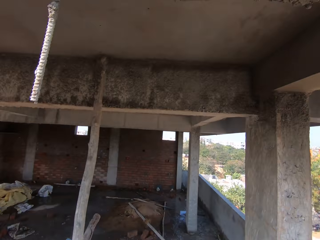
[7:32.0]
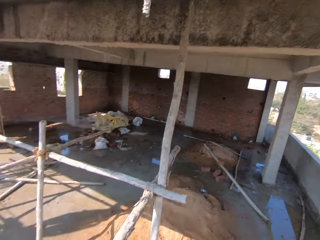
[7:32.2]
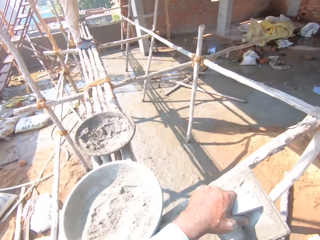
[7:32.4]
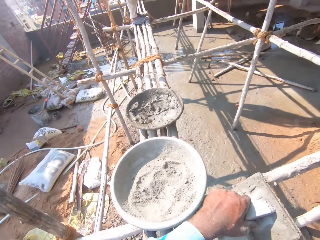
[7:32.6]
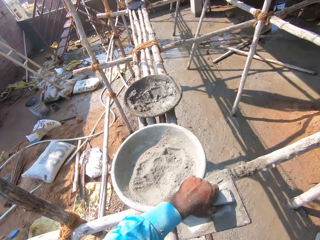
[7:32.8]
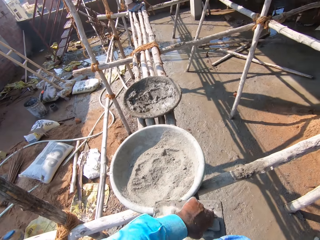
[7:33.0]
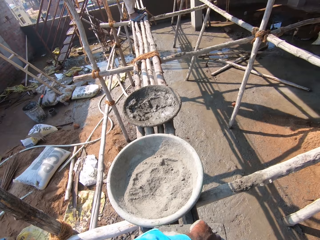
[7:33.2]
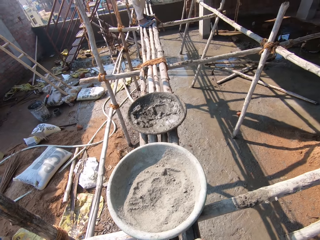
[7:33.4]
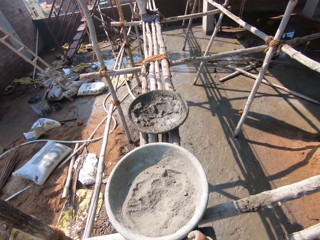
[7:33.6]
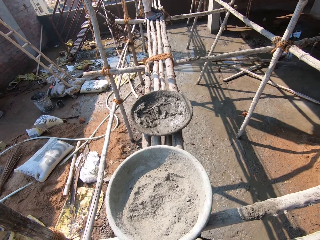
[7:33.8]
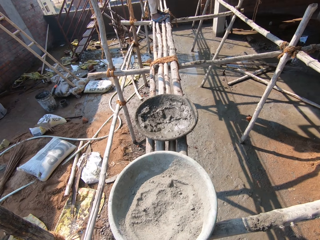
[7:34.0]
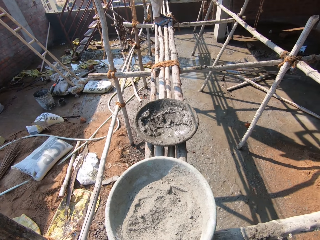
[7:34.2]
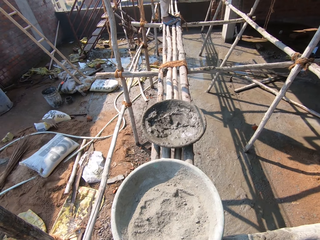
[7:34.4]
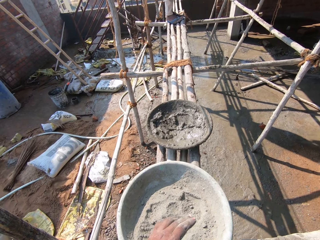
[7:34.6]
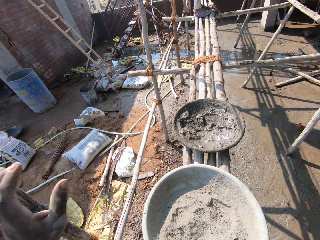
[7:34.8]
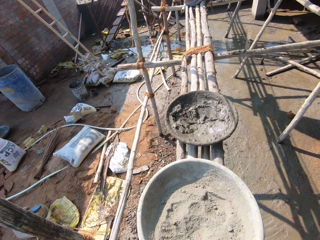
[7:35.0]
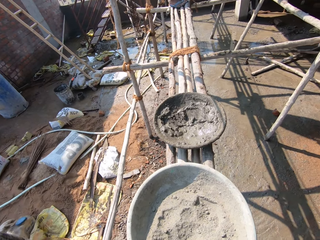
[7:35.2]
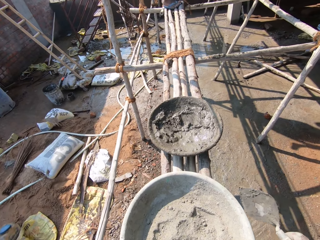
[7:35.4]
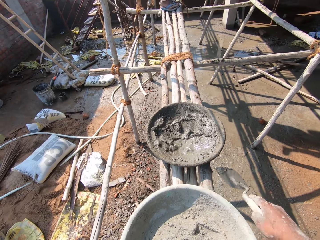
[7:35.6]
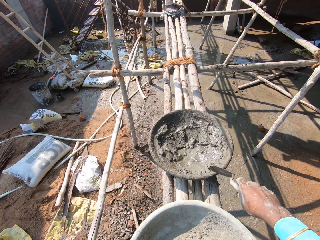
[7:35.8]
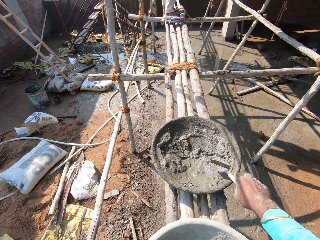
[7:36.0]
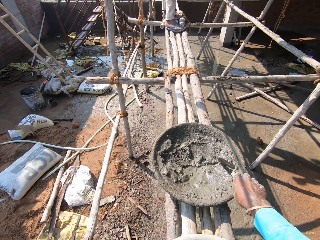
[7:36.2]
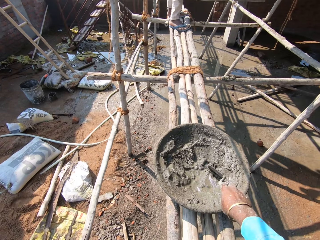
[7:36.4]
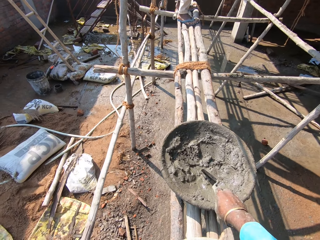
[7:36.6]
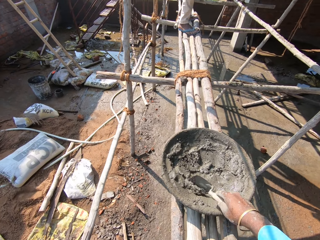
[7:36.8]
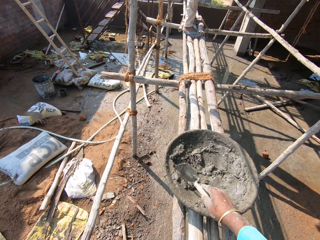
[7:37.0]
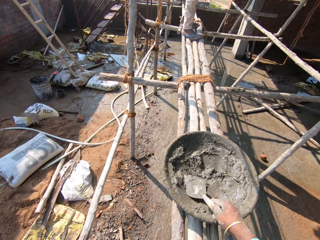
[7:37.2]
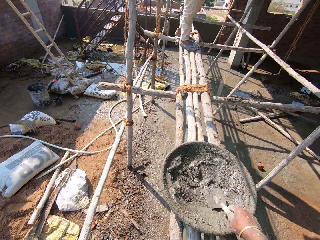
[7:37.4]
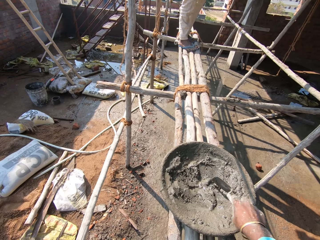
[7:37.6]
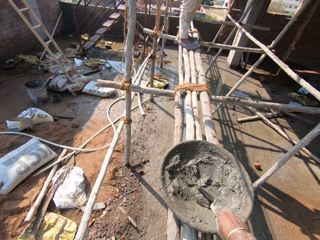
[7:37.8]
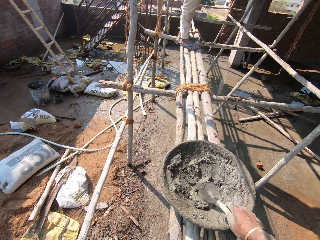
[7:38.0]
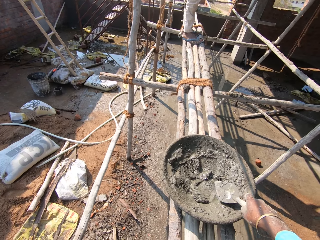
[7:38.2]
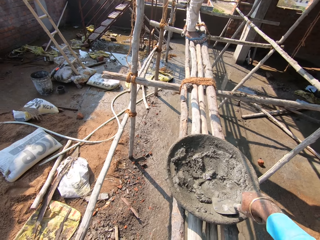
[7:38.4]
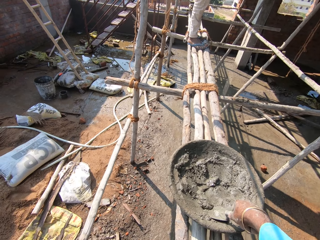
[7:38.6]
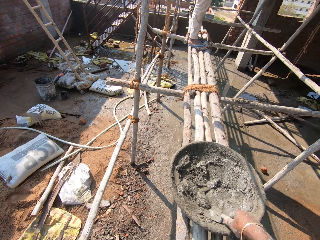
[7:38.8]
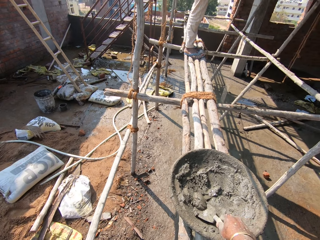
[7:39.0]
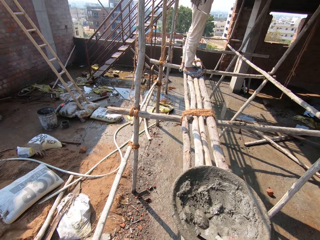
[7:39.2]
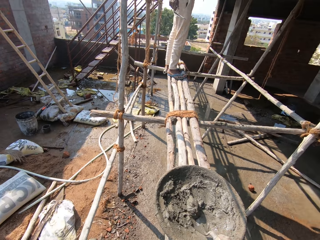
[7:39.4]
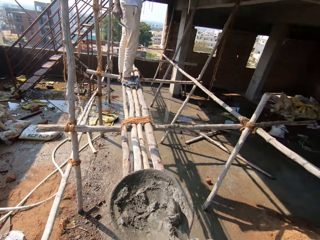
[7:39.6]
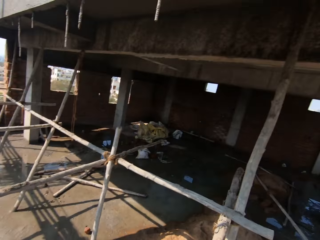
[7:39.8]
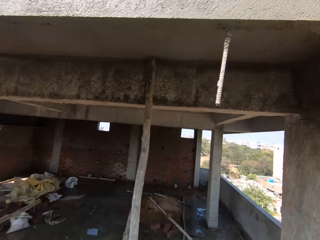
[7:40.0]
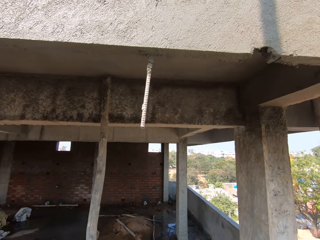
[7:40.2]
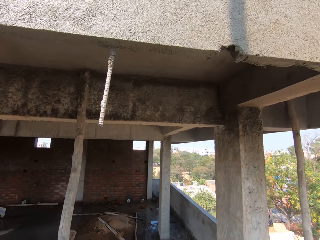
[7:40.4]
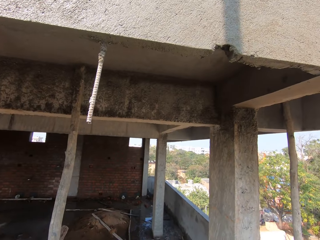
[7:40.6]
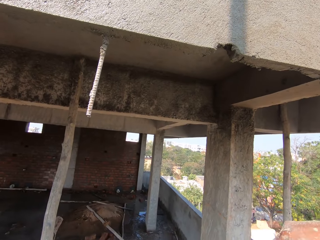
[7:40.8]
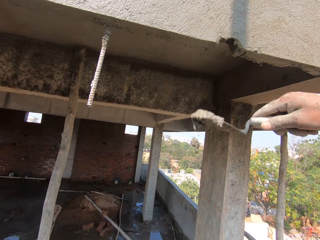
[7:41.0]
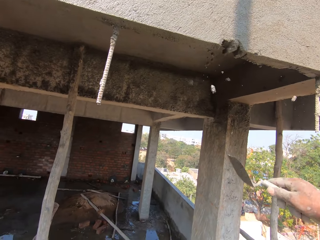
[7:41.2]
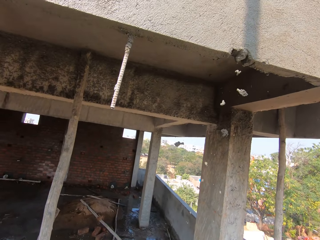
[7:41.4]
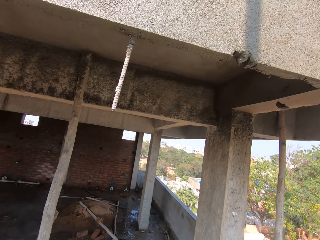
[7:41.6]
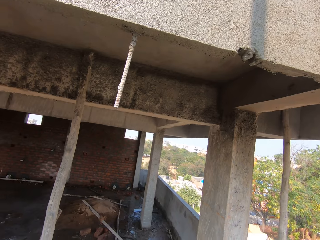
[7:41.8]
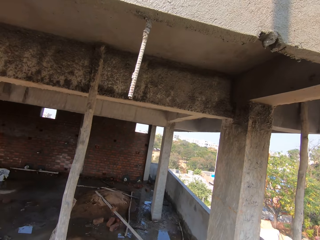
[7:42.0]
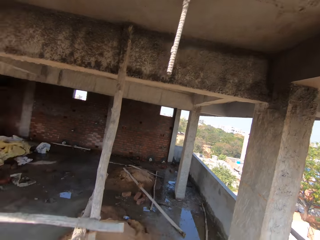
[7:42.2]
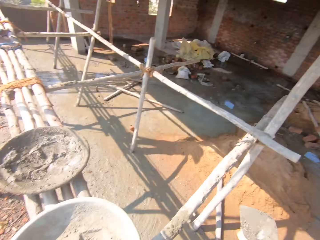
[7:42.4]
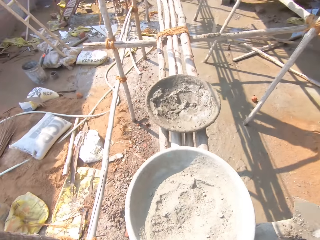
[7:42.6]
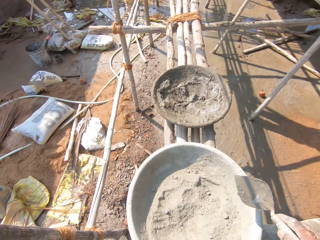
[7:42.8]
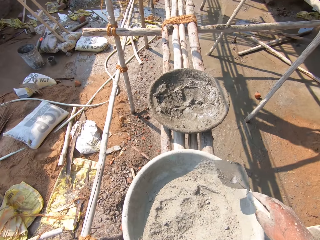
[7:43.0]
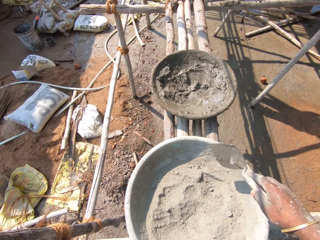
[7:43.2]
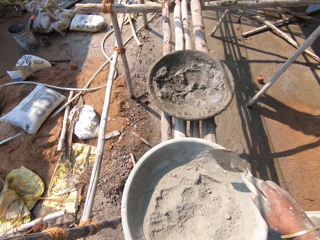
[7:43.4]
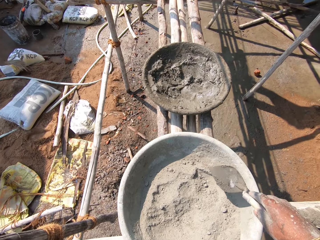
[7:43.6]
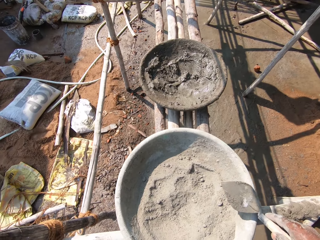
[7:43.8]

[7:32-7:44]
The camera wearer looks around, talks to the man and drops the float. They pick some mortar by the trowel. They mix the cement. They paste the mortar on the wall.

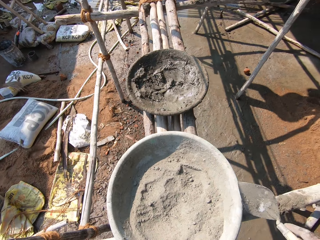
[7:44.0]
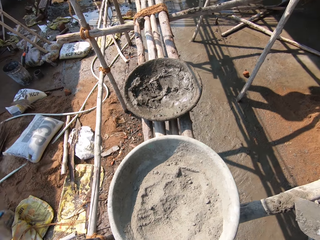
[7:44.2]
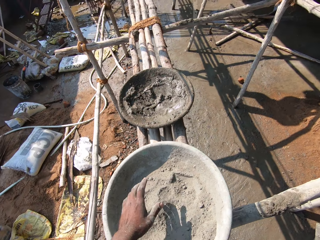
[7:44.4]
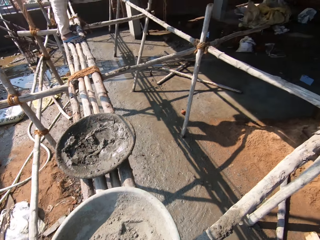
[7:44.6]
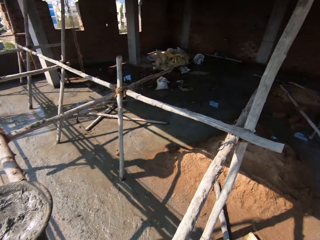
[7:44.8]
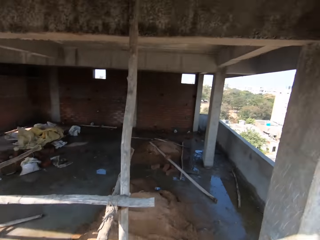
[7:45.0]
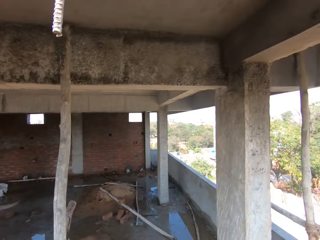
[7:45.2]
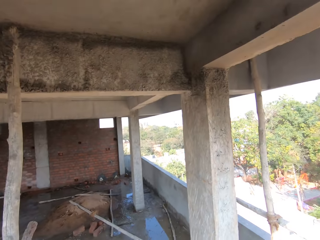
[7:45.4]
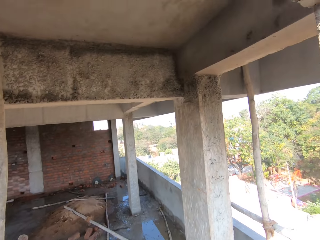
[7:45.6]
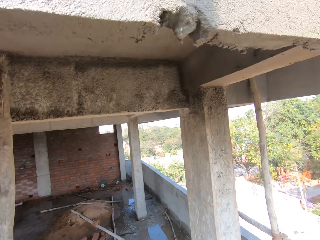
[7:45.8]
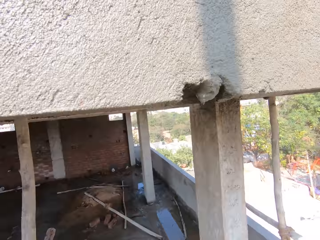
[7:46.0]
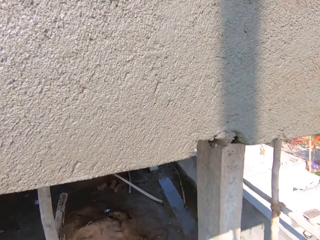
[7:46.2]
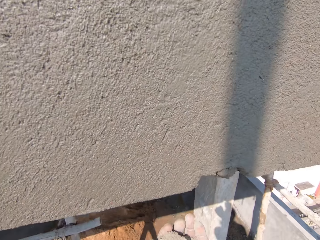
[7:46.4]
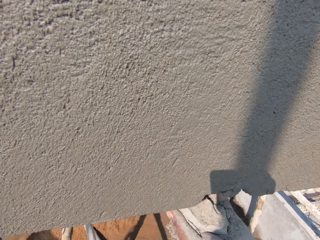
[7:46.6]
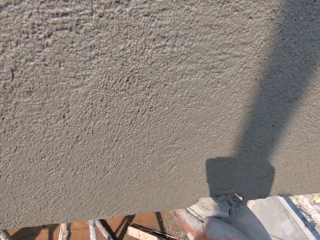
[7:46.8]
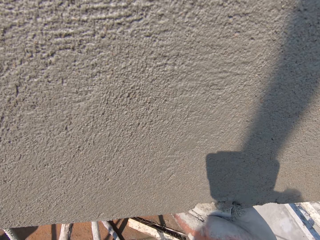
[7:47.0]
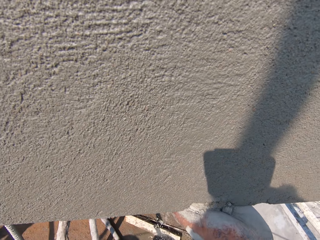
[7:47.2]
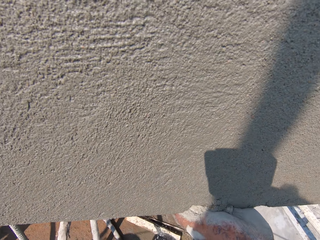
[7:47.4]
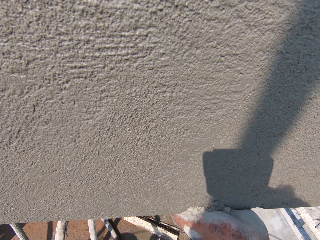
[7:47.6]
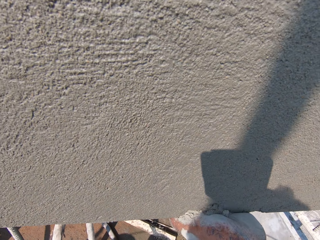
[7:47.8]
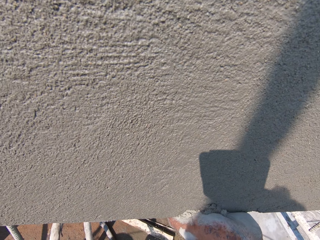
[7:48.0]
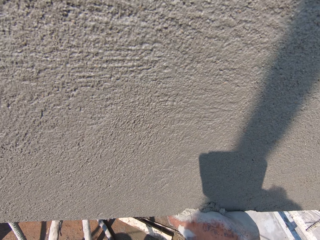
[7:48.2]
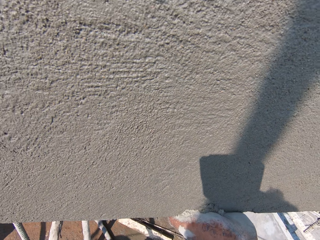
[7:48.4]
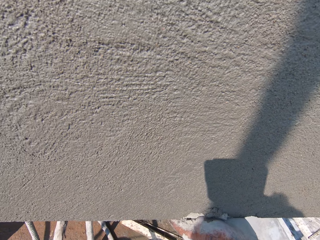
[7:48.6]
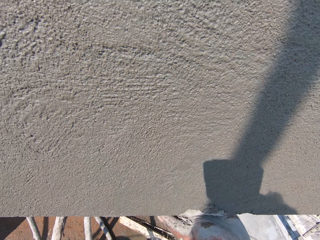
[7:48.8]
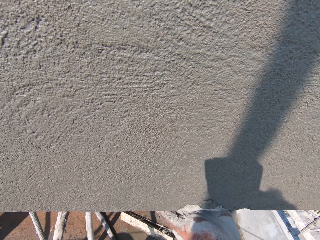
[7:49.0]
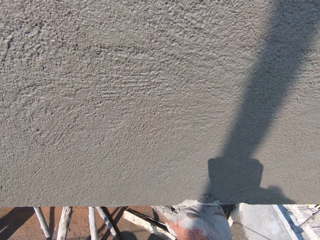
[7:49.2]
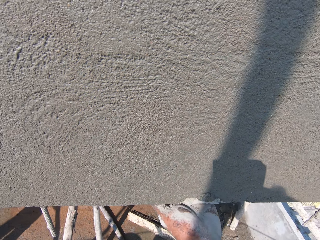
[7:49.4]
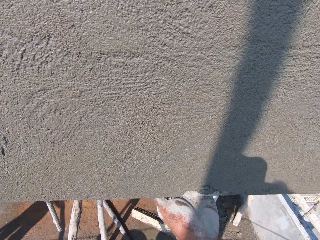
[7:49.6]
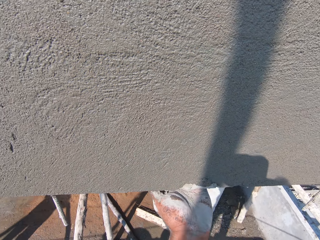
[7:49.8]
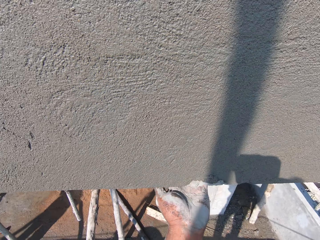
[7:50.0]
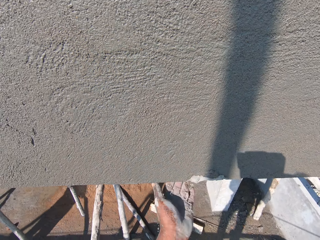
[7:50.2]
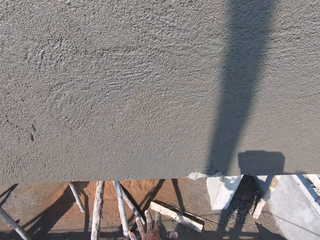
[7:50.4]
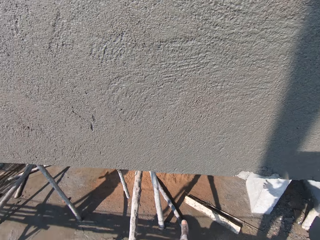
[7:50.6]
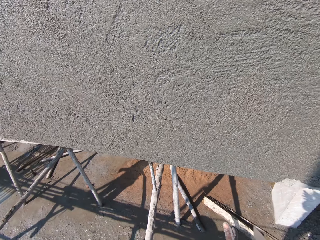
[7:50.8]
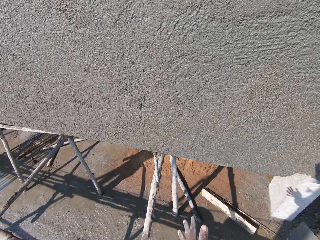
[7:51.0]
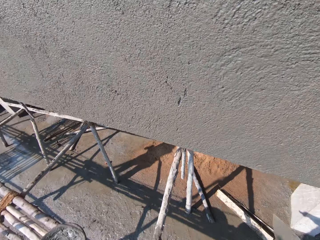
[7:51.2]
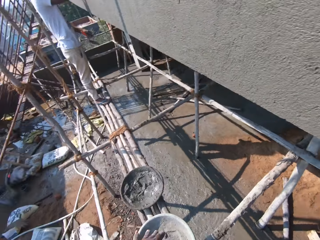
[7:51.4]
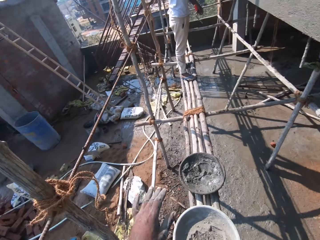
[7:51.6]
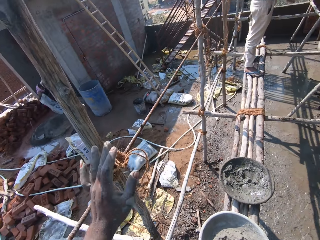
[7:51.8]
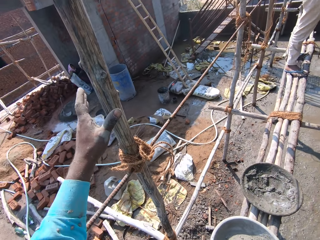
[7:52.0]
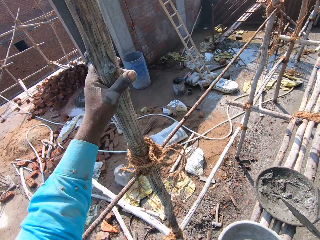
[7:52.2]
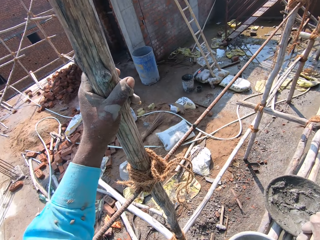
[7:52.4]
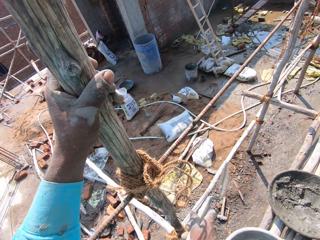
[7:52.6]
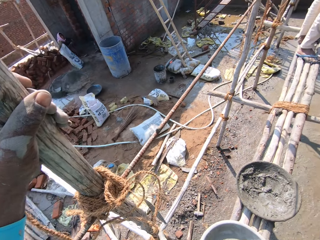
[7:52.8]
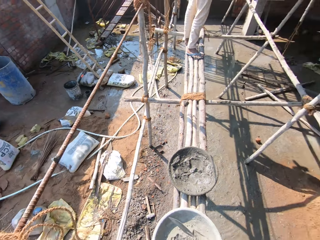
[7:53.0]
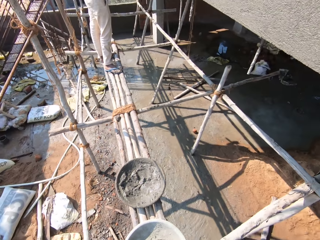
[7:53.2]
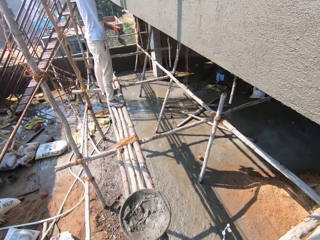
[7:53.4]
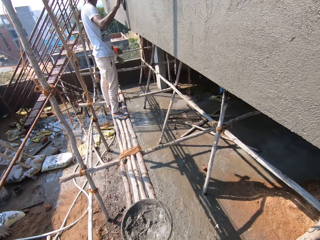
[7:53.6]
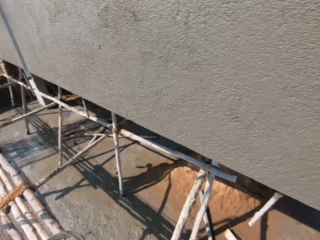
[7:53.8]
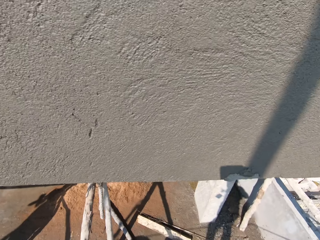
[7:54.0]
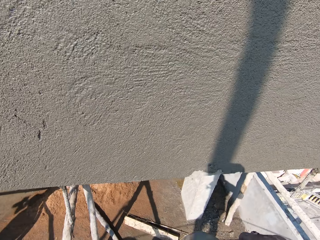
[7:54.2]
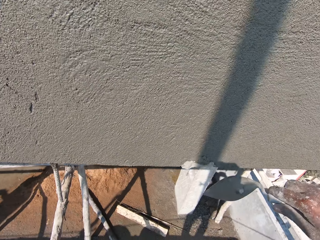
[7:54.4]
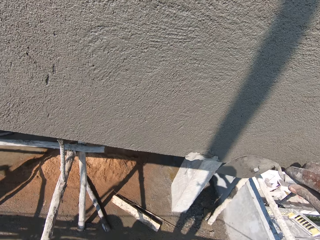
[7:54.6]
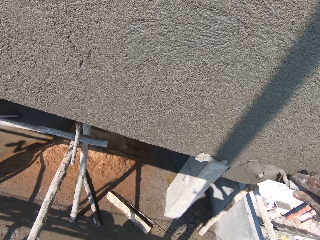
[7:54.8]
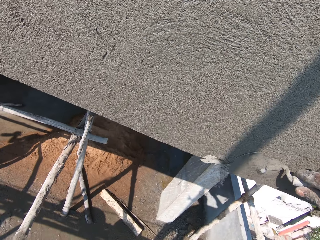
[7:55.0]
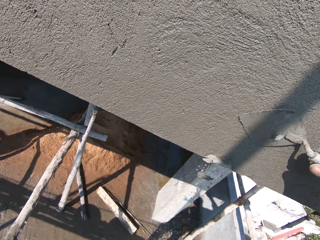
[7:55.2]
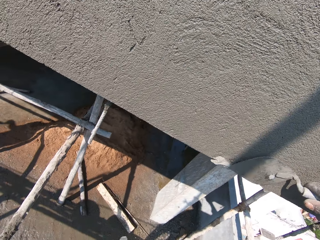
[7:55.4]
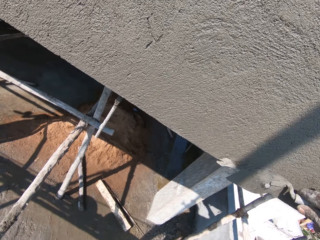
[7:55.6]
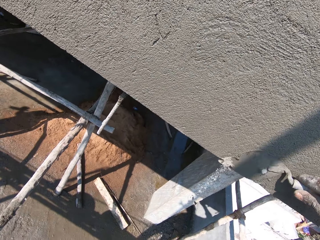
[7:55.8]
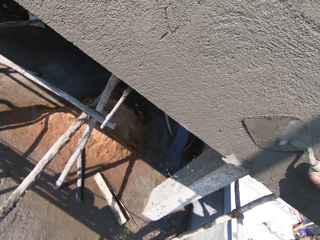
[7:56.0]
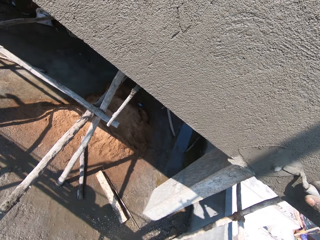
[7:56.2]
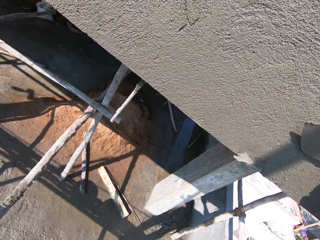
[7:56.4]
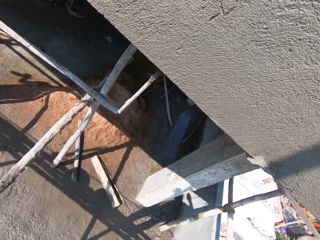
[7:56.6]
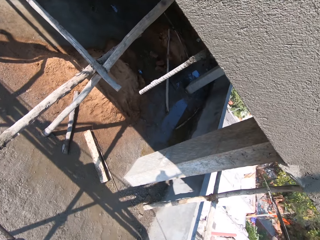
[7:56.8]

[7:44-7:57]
The camera wearer picks cement with a hand. They apply the cement. The man talks to the camera wearer. The camera wearer places a hand on wood. They strike the trowel on a pole. They smoothen the wall by the trowel.
